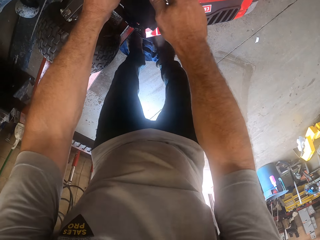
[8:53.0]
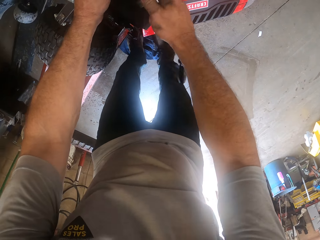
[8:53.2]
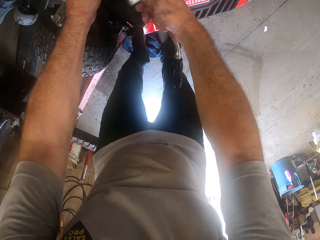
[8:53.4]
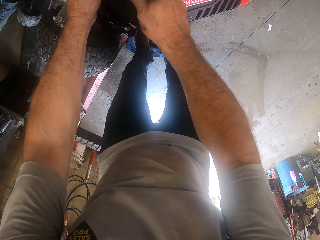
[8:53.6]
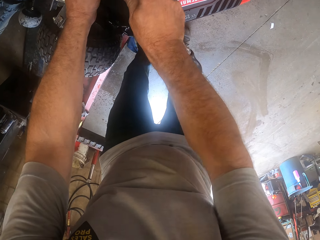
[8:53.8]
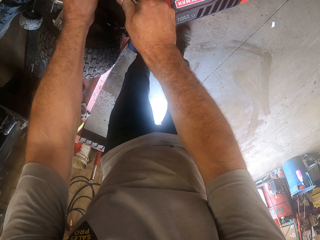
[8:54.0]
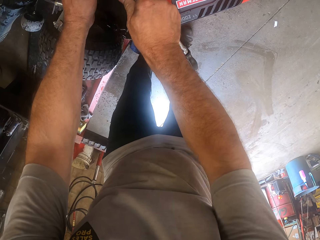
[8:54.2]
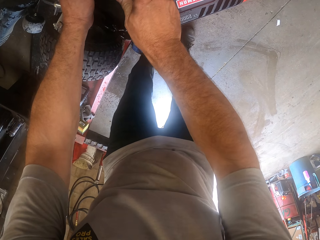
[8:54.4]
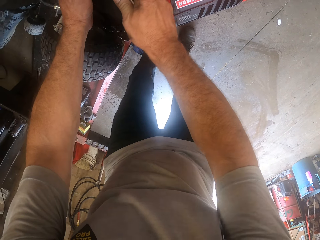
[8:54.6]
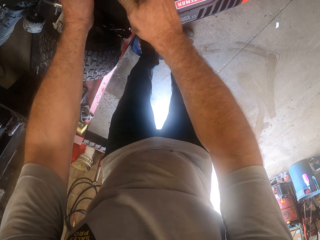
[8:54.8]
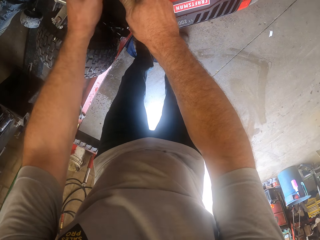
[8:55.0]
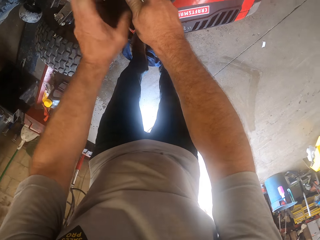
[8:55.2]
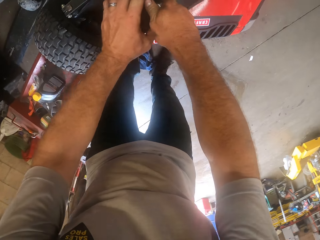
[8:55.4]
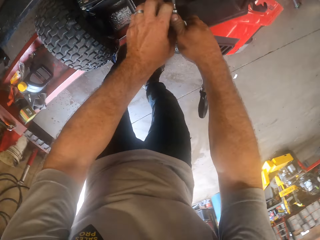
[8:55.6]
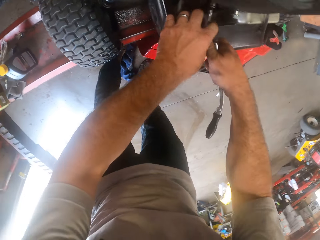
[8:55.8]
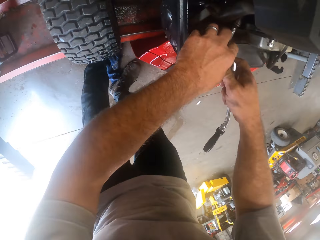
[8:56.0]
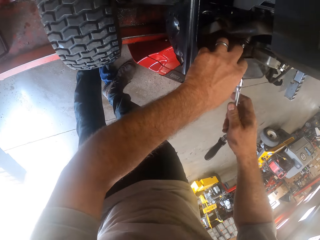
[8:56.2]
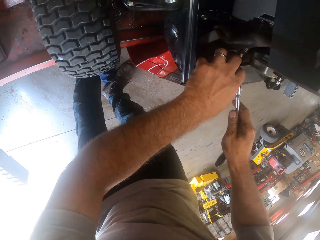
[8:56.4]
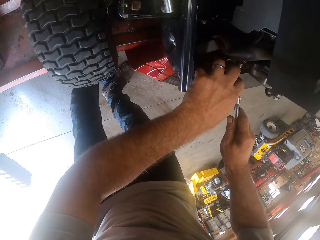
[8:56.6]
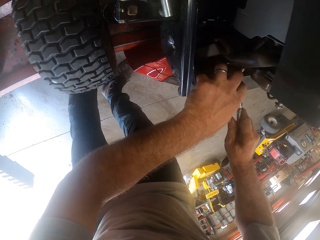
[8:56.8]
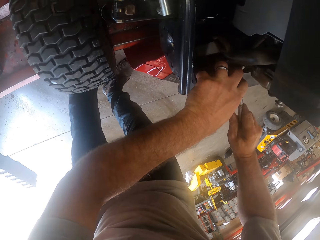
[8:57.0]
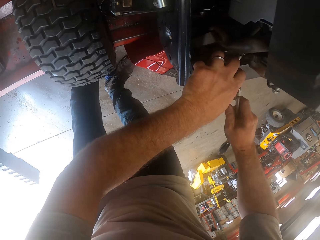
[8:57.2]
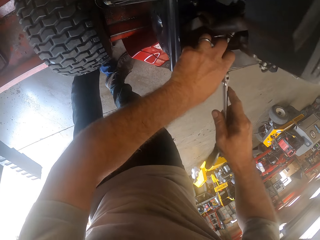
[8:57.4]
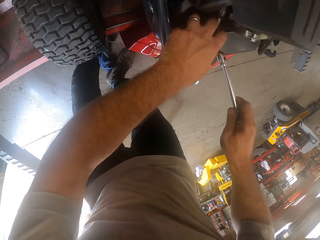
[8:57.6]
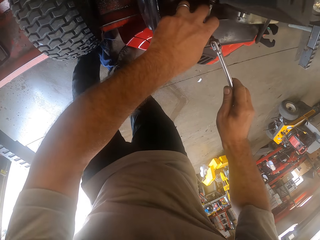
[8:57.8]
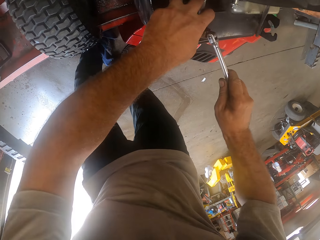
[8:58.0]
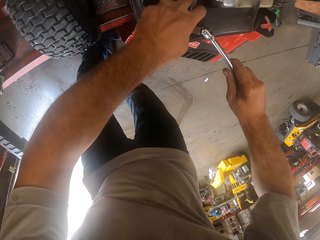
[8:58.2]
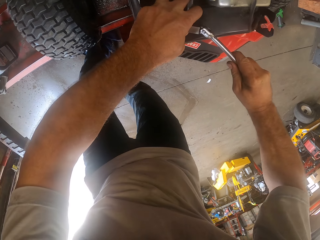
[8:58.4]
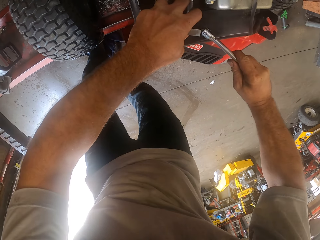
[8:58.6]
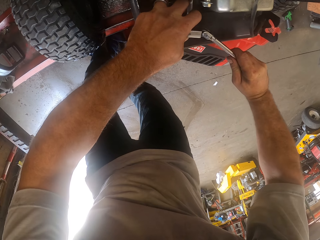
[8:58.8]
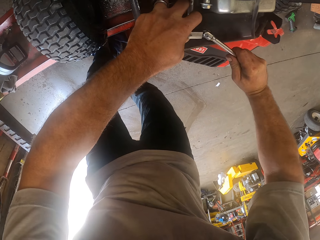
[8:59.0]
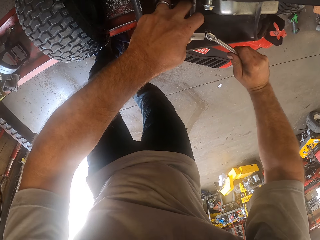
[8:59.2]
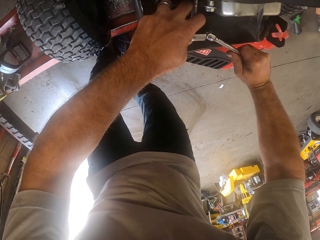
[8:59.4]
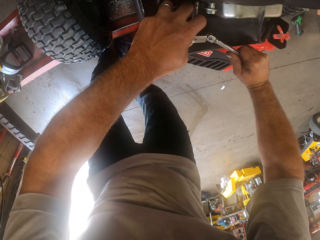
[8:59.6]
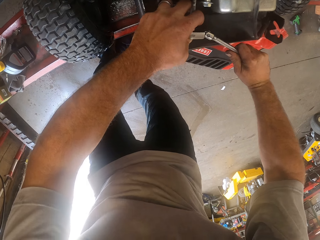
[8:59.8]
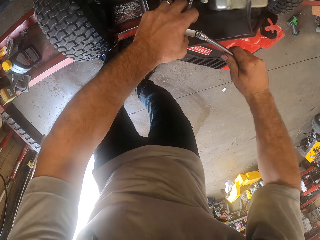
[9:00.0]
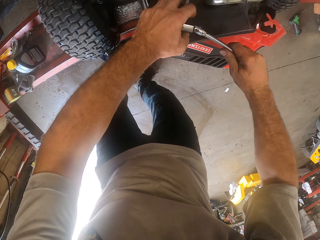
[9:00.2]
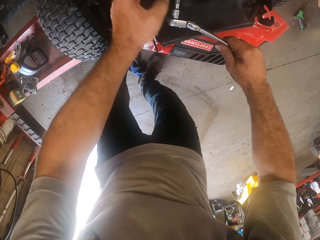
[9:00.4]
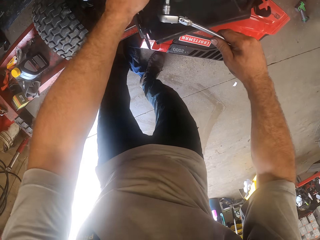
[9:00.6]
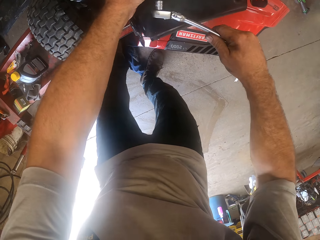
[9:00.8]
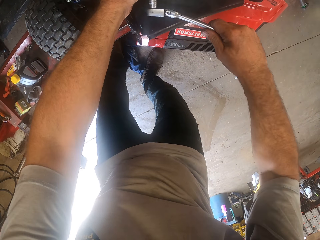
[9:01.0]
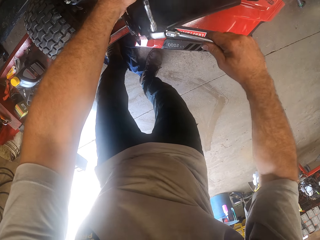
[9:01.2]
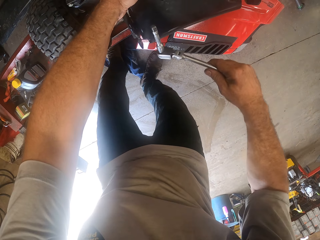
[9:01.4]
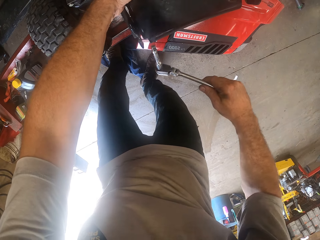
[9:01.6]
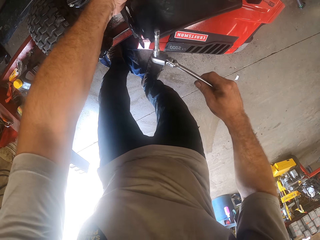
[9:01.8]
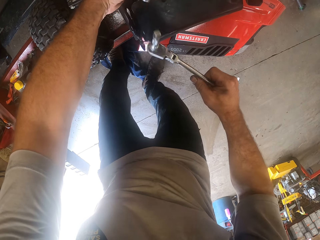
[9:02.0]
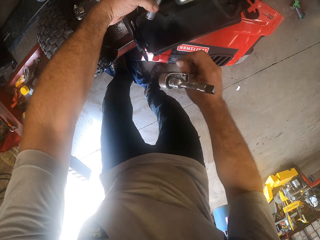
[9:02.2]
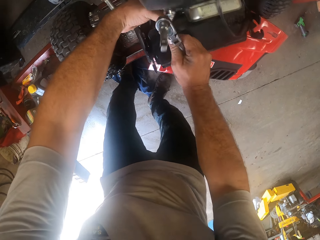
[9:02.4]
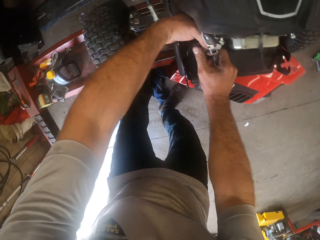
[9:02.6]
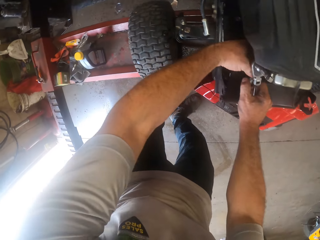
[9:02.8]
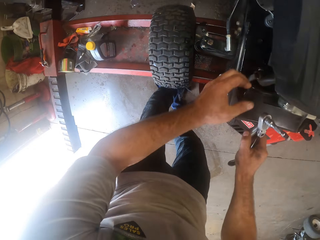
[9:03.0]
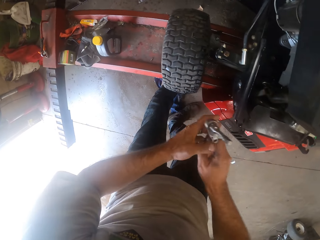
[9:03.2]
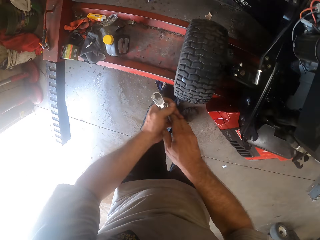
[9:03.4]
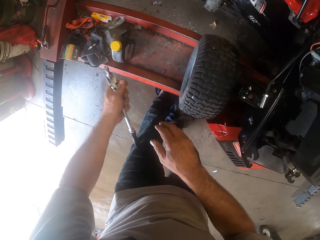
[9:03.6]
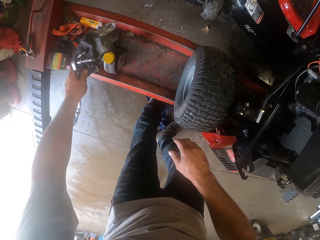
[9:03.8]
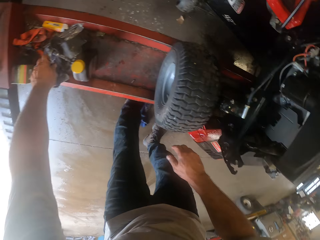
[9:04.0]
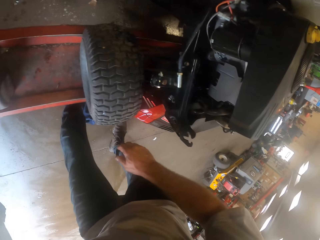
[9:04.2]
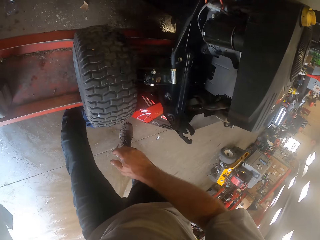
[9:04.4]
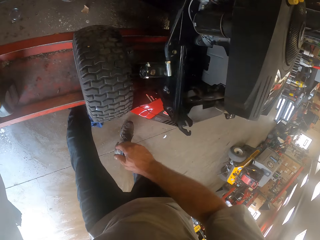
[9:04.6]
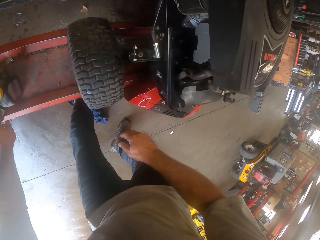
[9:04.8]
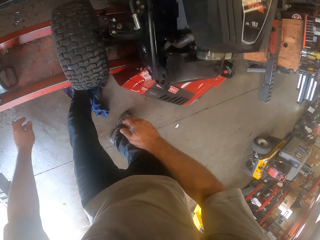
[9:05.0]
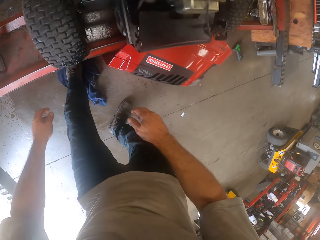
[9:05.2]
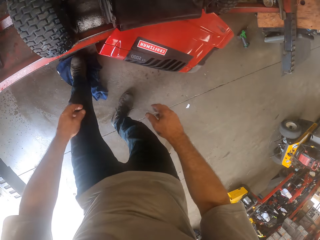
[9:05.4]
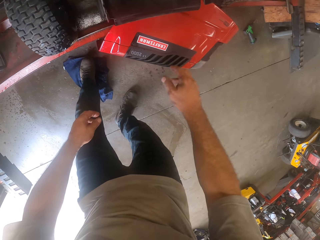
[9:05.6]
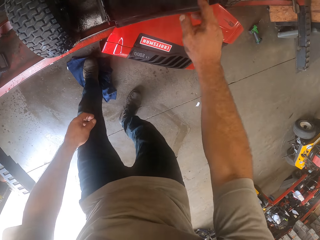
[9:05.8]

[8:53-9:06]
The camera wearer holds a wrench or screw tightener with both hands. He fixes a bolt with the wrench. He detaches the wrench from the bolt. He touches the bolt. He moves the screw tightener to his left hand. He drops the screw tightener on the workshop lift.

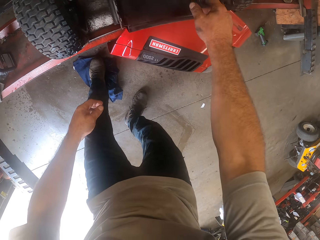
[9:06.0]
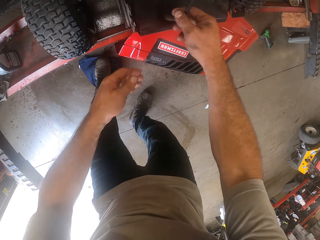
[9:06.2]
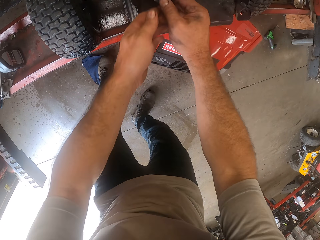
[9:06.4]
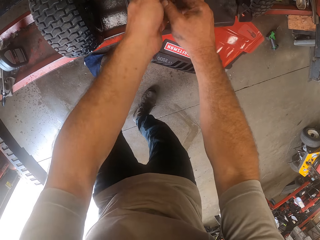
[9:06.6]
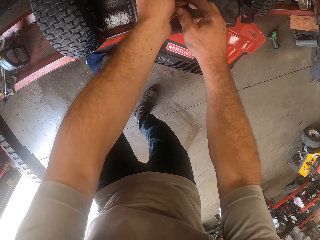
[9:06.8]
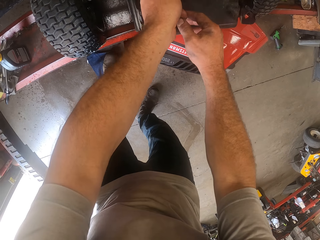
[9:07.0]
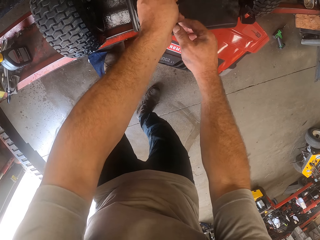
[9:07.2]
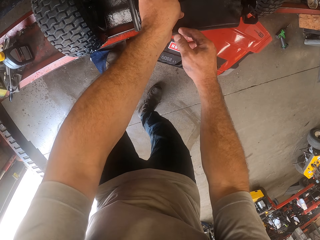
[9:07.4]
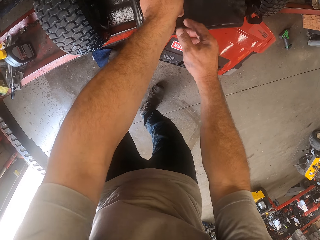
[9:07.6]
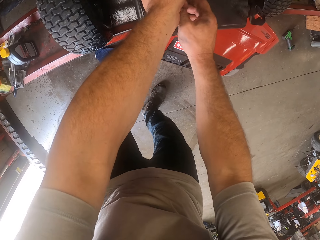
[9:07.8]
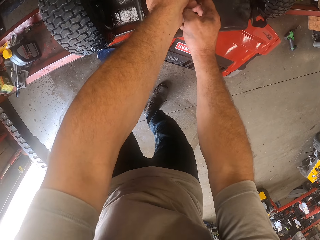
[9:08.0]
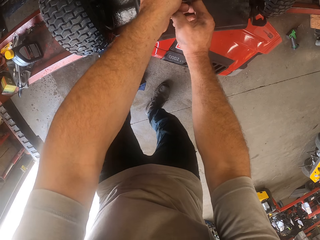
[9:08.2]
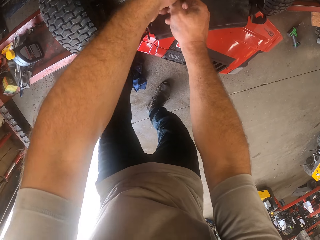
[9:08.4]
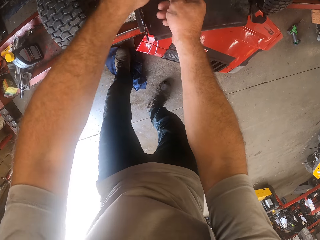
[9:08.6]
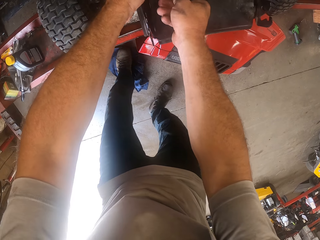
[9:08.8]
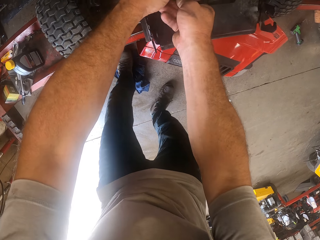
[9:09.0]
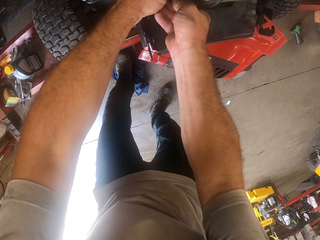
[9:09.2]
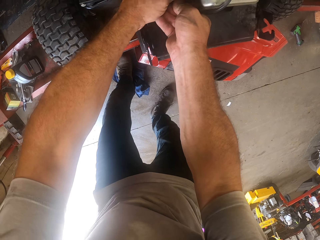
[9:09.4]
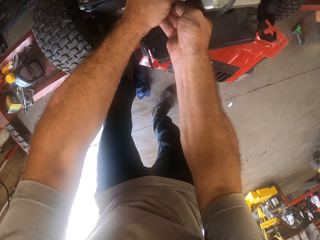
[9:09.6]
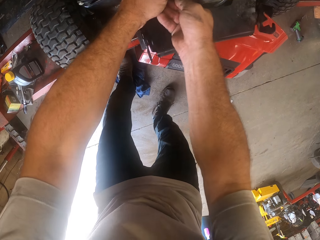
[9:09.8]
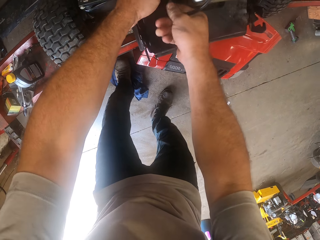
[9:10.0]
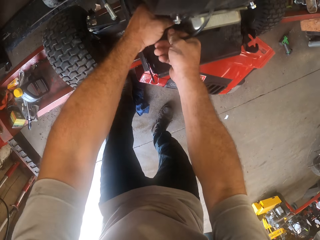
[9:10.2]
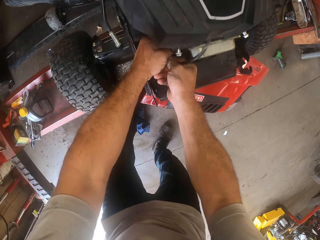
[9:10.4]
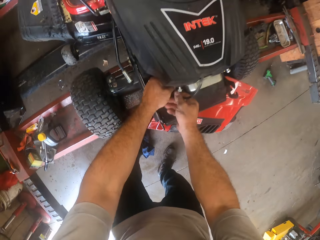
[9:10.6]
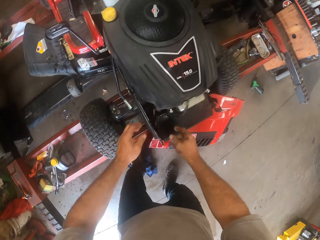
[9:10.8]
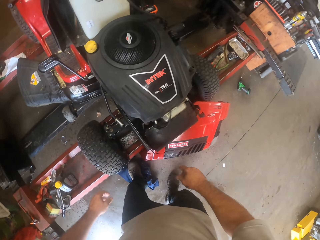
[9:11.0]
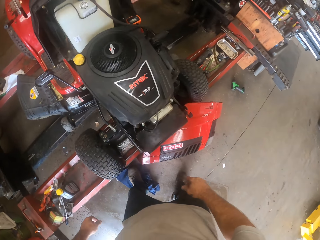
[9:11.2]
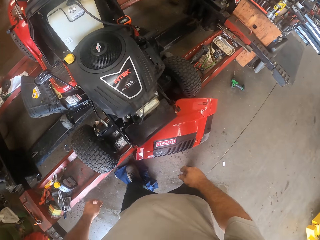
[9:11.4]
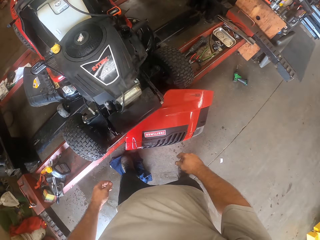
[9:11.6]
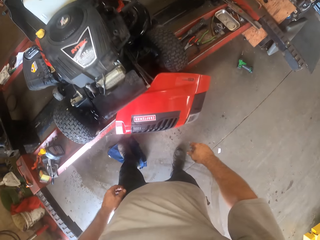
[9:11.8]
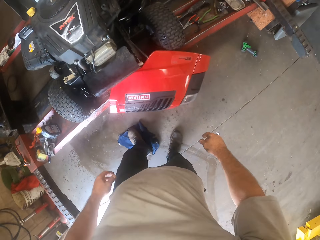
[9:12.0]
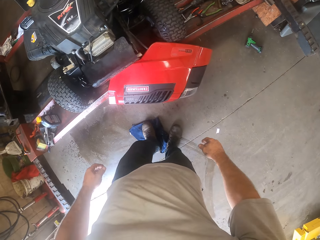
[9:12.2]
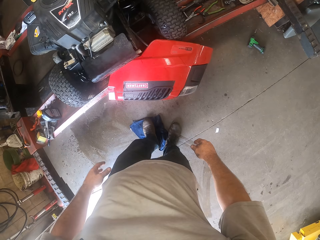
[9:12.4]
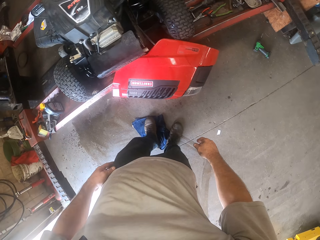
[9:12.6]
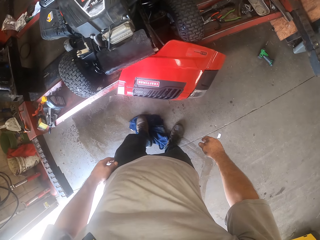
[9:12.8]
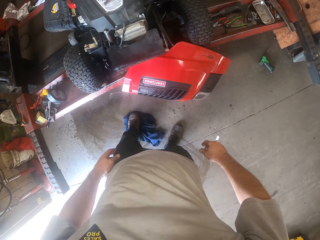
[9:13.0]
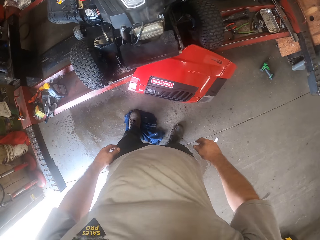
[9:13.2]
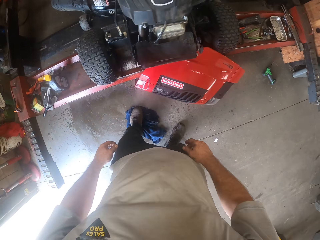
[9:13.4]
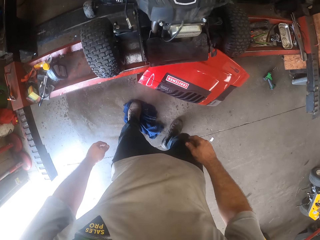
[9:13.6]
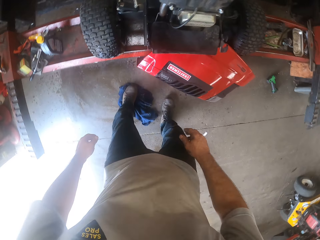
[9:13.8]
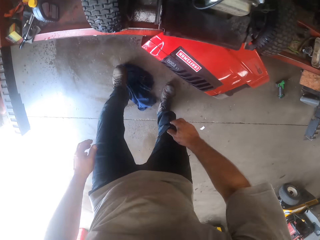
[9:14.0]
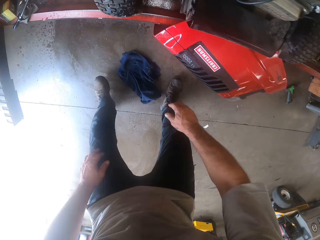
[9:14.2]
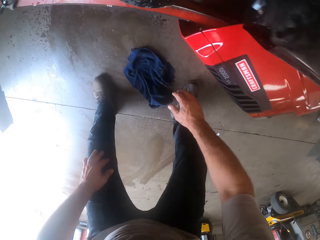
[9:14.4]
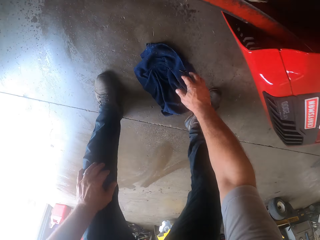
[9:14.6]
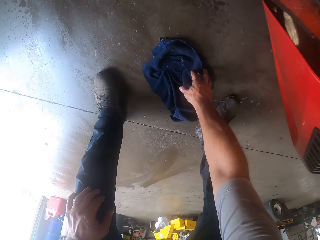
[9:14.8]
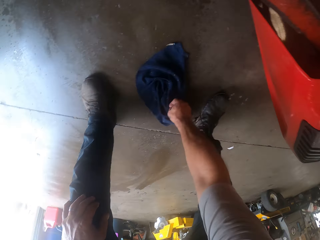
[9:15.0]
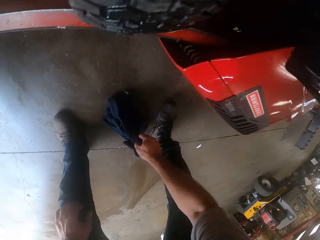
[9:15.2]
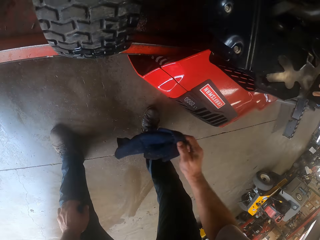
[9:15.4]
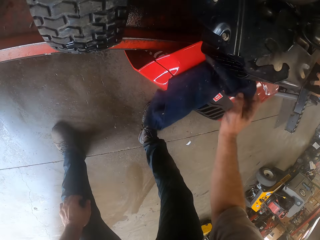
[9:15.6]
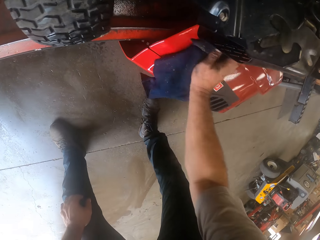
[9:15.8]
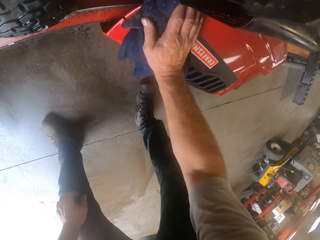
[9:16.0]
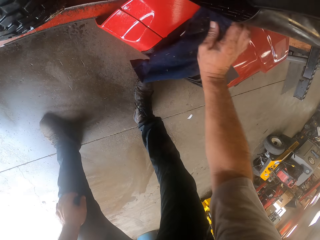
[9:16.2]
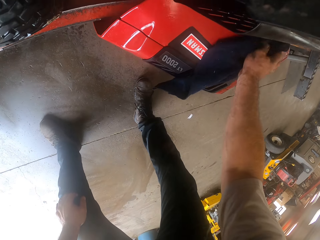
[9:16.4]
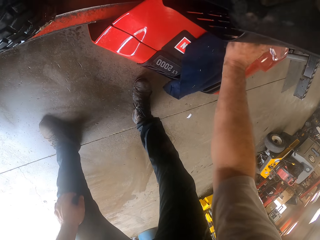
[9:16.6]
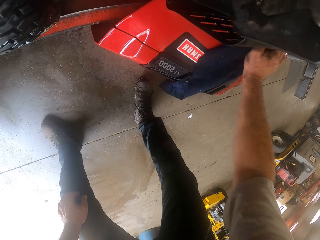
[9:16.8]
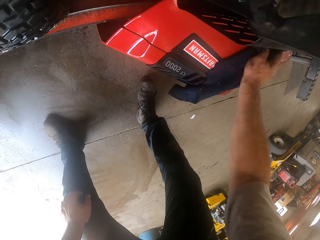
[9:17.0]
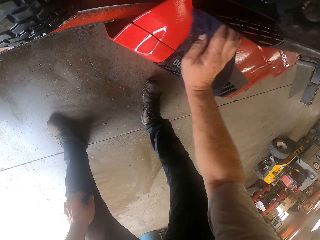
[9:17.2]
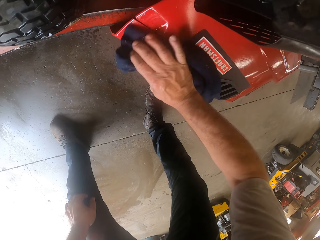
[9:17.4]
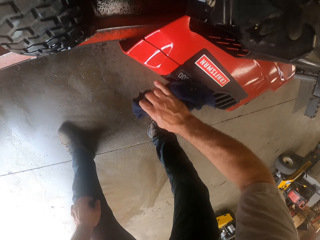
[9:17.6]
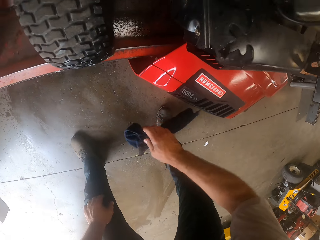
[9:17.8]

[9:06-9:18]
The camera wearer adjusts the metal on the lawn mower. They touch the lawn mower. They push a bolt into the lawn mower. They raise up. They pick the first cloth from the floor. They wipe the lawn mower's cover with the cloth.
